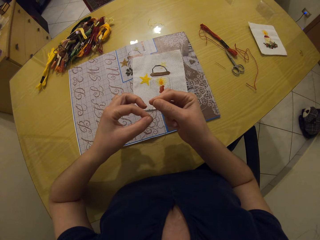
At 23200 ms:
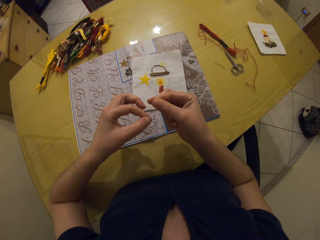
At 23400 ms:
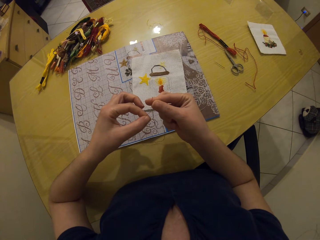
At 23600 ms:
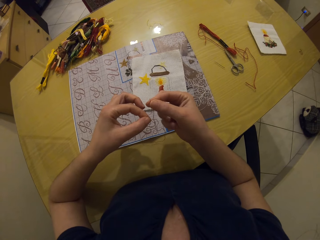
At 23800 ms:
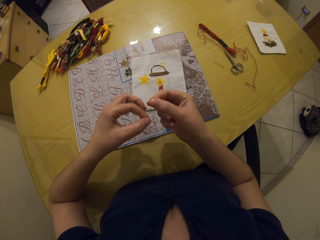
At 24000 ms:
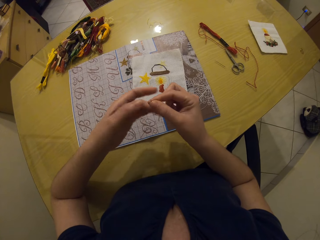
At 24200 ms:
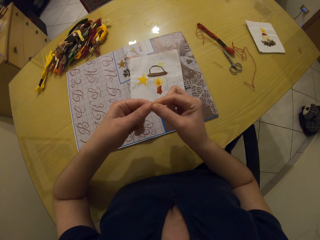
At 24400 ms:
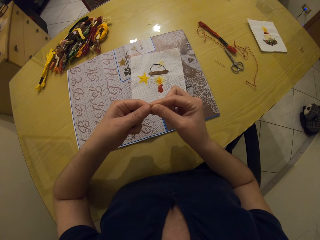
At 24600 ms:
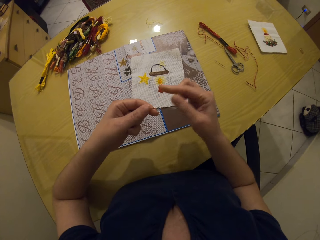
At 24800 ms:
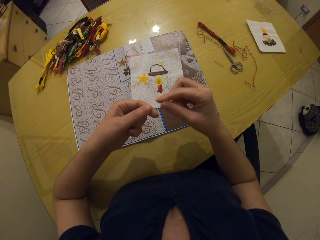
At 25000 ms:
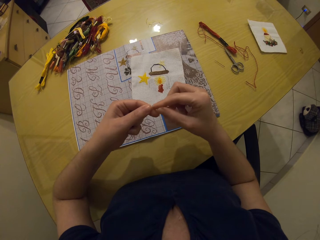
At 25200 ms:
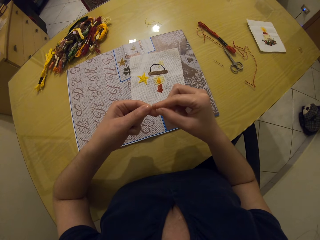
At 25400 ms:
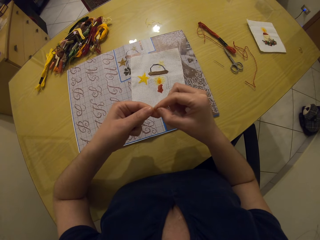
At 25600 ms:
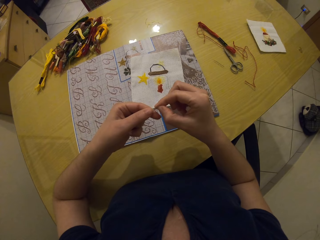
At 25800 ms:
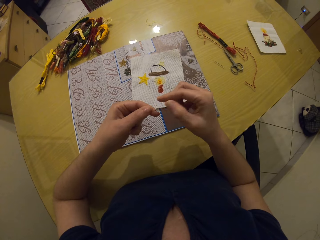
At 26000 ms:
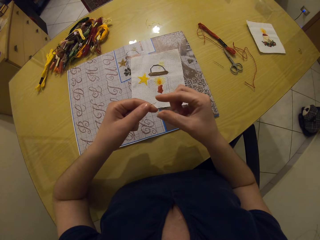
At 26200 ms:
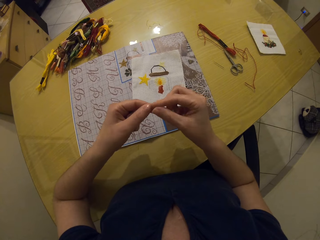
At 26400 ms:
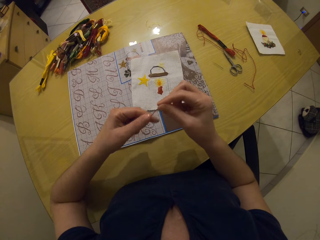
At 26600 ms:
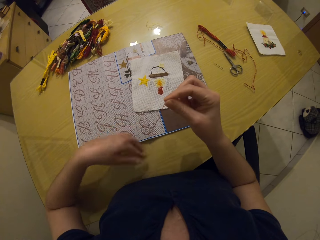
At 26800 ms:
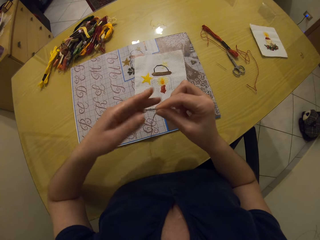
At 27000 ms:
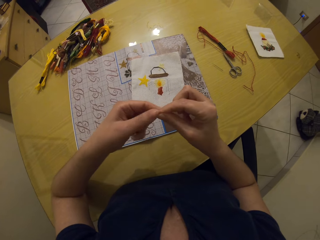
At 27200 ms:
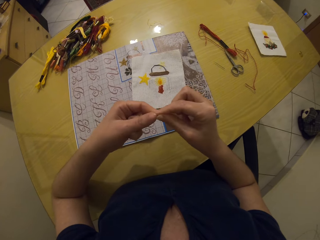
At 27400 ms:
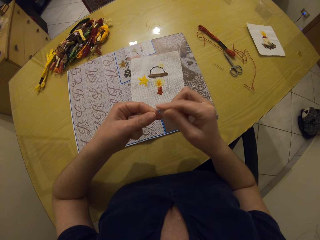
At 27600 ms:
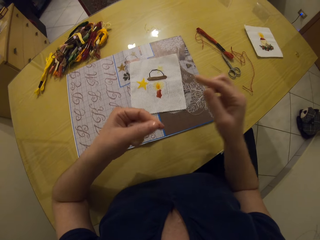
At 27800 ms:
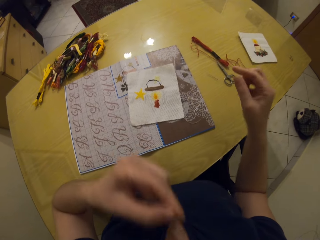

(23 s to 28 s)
The camera wearer touches the thread.

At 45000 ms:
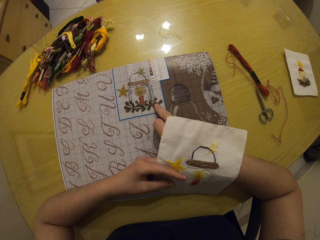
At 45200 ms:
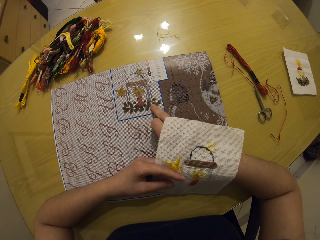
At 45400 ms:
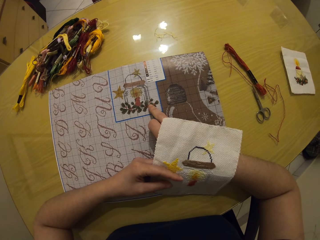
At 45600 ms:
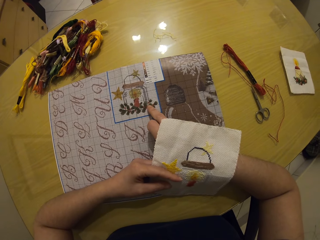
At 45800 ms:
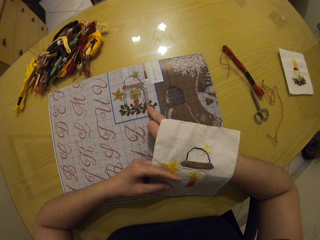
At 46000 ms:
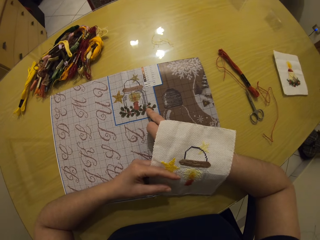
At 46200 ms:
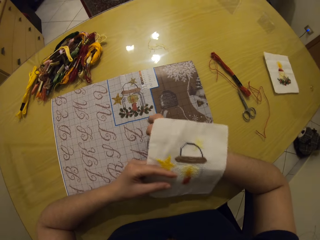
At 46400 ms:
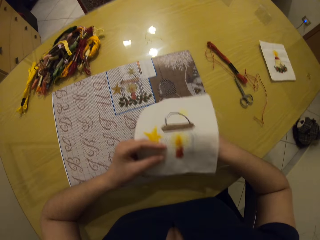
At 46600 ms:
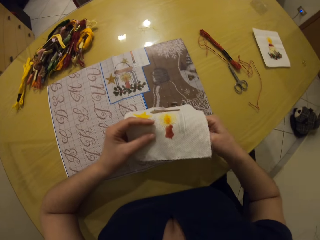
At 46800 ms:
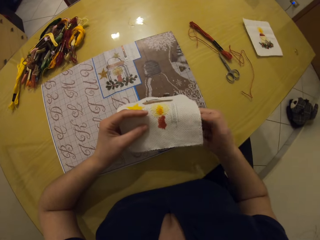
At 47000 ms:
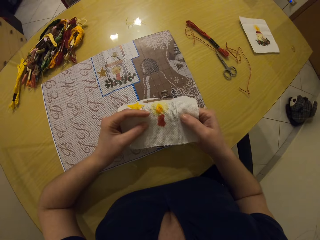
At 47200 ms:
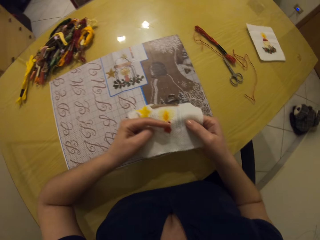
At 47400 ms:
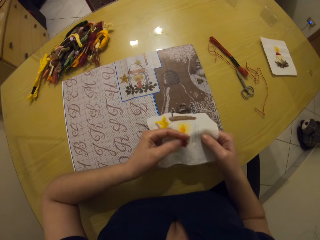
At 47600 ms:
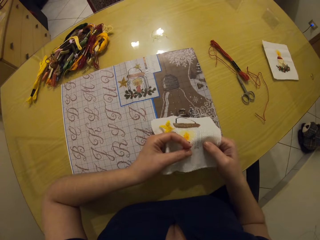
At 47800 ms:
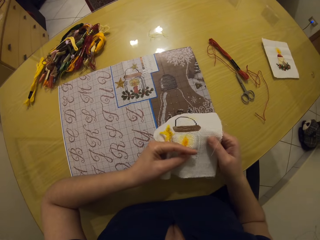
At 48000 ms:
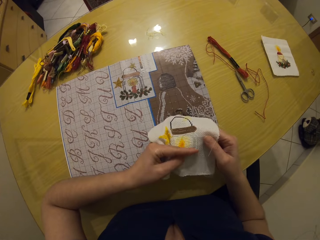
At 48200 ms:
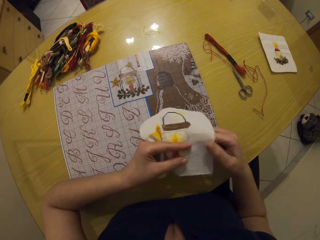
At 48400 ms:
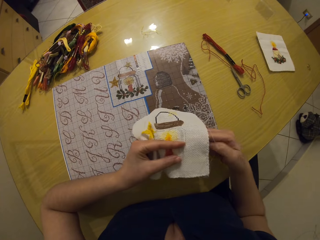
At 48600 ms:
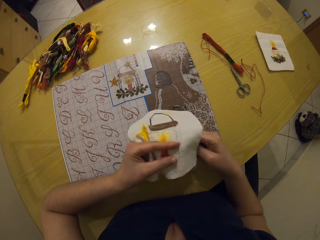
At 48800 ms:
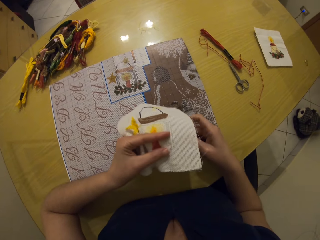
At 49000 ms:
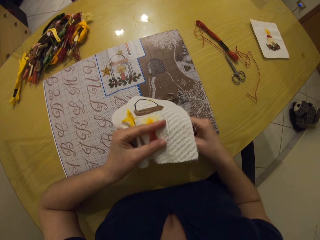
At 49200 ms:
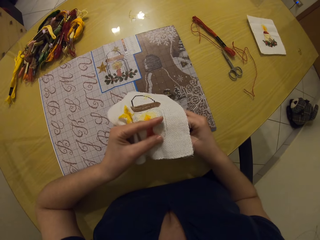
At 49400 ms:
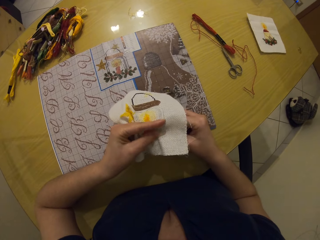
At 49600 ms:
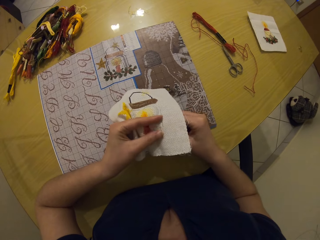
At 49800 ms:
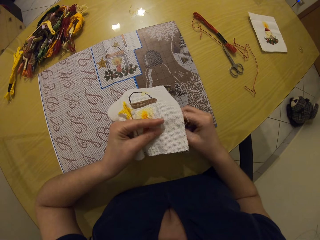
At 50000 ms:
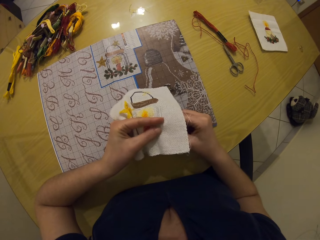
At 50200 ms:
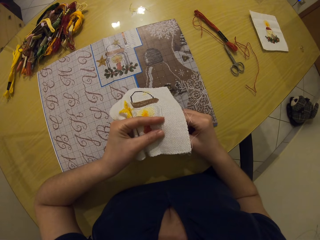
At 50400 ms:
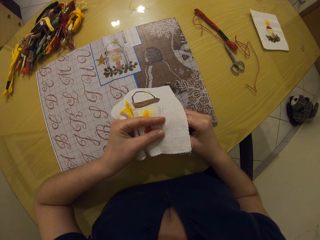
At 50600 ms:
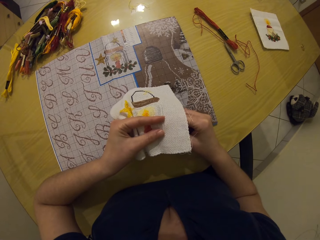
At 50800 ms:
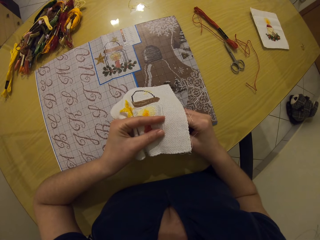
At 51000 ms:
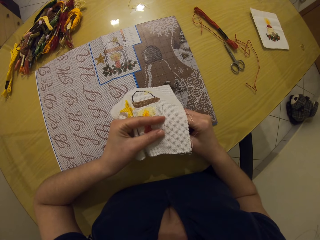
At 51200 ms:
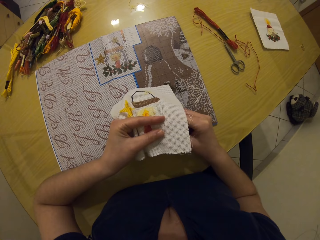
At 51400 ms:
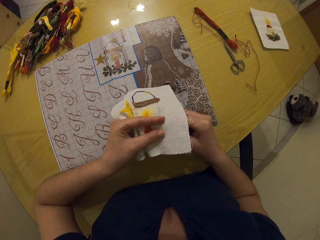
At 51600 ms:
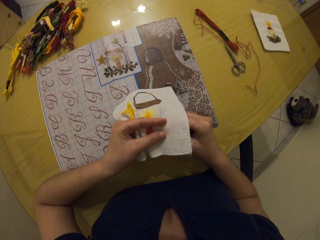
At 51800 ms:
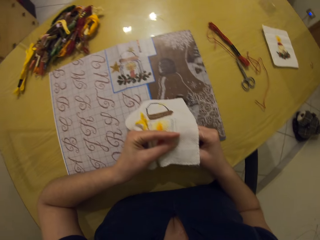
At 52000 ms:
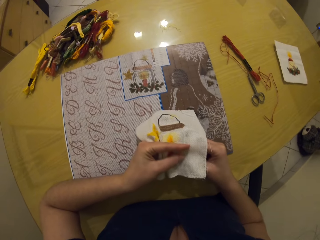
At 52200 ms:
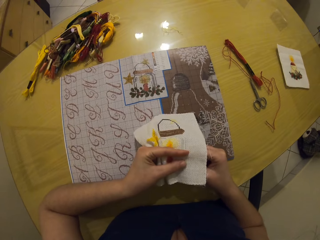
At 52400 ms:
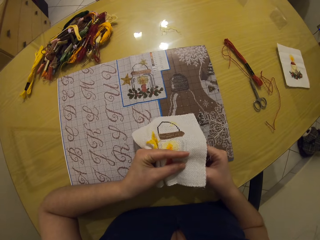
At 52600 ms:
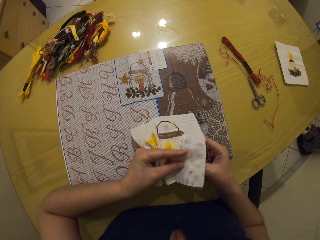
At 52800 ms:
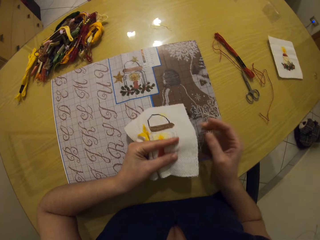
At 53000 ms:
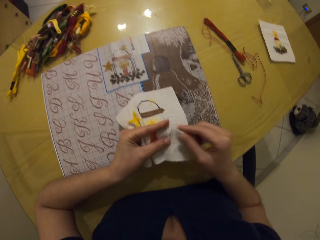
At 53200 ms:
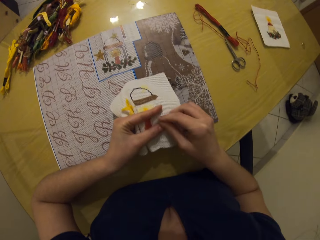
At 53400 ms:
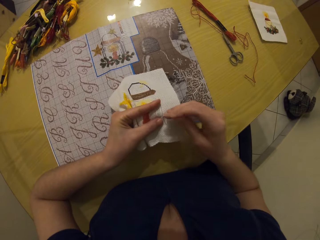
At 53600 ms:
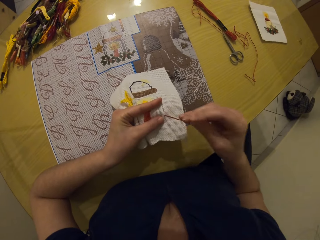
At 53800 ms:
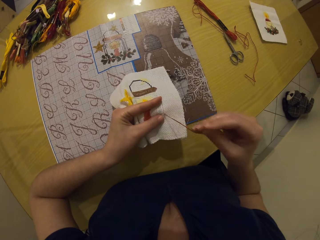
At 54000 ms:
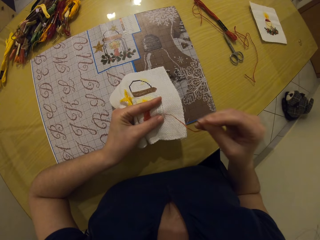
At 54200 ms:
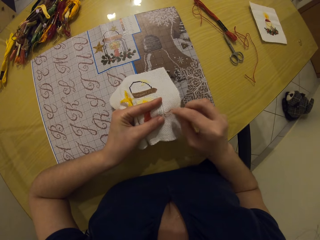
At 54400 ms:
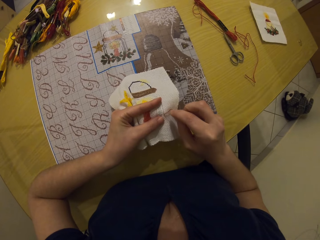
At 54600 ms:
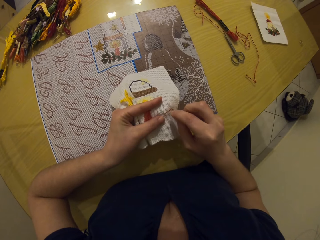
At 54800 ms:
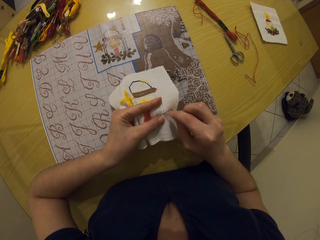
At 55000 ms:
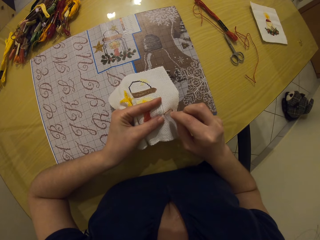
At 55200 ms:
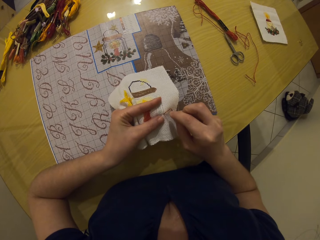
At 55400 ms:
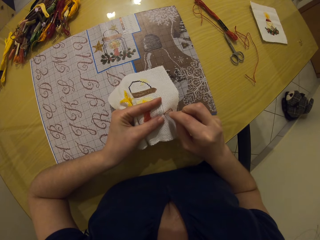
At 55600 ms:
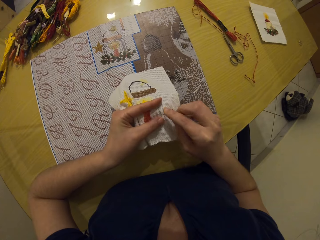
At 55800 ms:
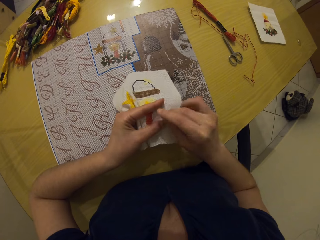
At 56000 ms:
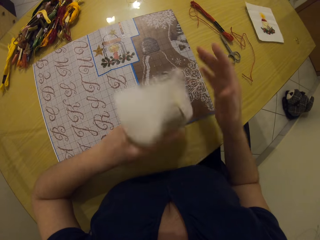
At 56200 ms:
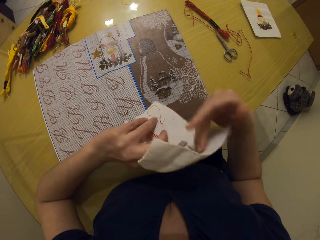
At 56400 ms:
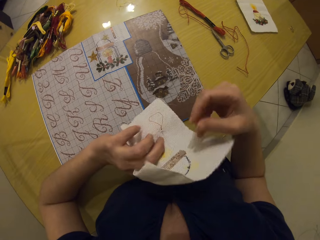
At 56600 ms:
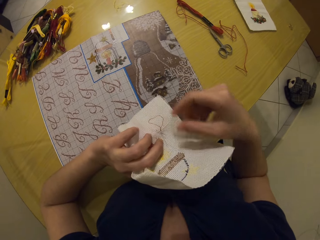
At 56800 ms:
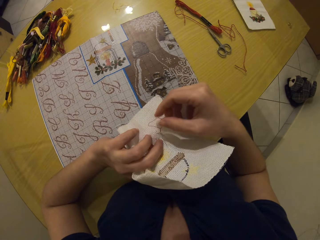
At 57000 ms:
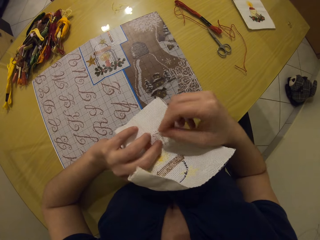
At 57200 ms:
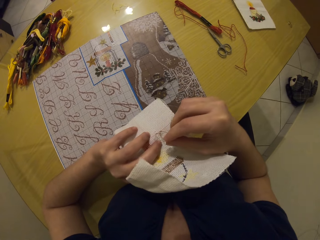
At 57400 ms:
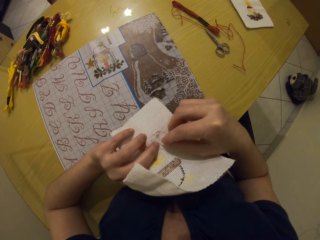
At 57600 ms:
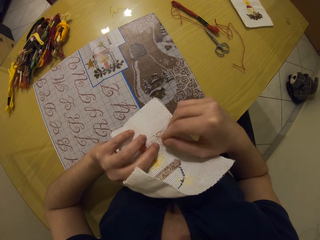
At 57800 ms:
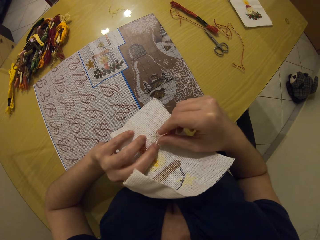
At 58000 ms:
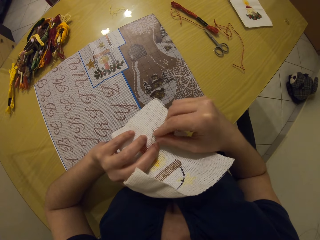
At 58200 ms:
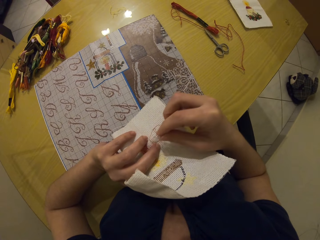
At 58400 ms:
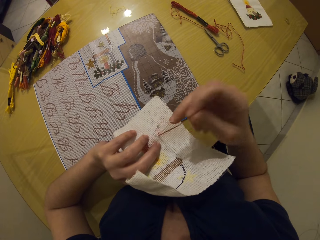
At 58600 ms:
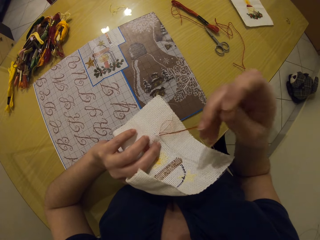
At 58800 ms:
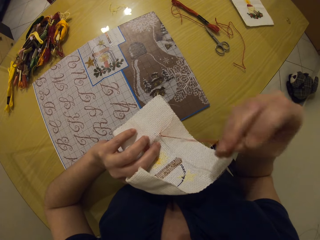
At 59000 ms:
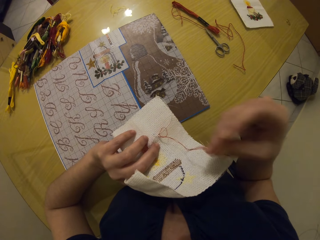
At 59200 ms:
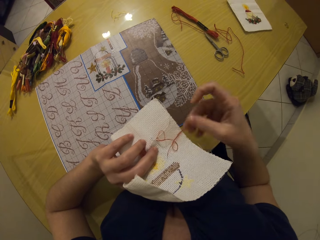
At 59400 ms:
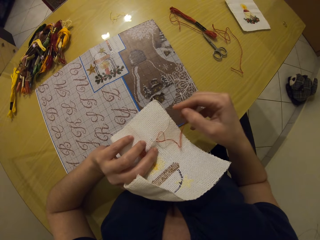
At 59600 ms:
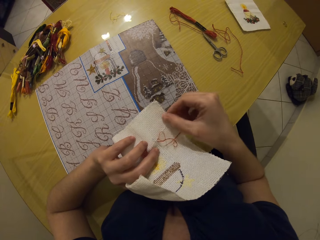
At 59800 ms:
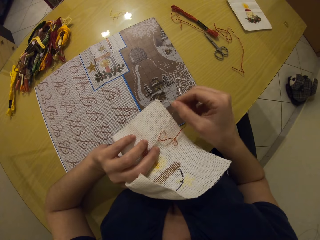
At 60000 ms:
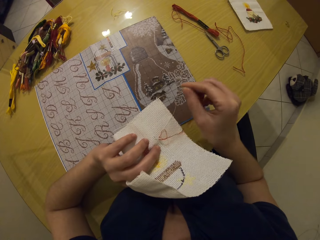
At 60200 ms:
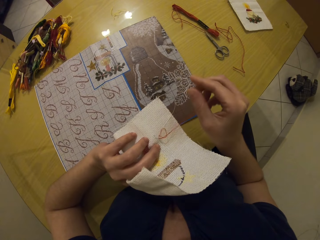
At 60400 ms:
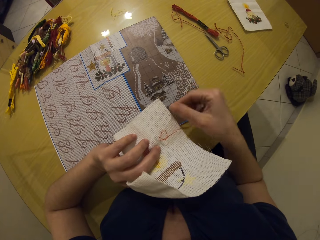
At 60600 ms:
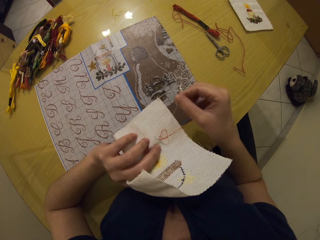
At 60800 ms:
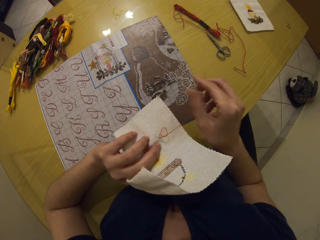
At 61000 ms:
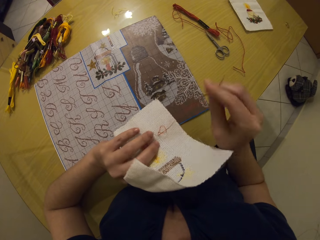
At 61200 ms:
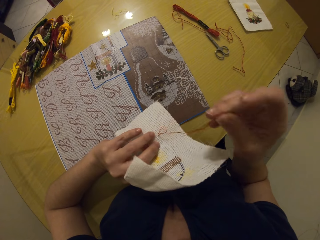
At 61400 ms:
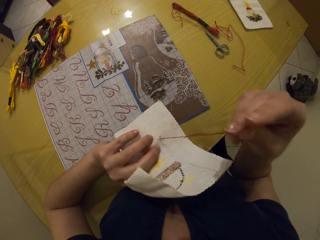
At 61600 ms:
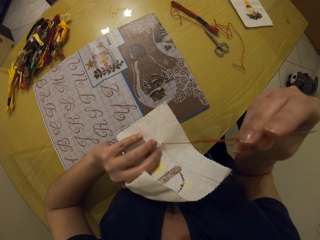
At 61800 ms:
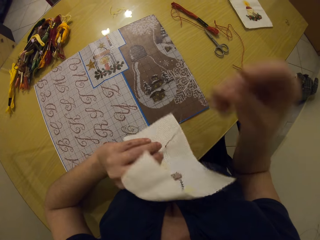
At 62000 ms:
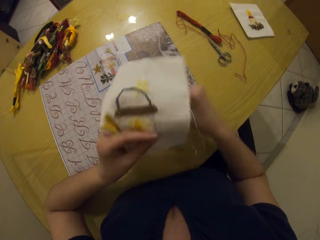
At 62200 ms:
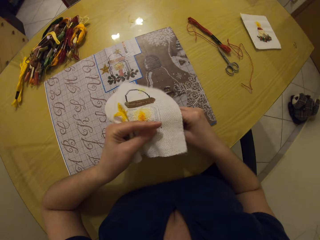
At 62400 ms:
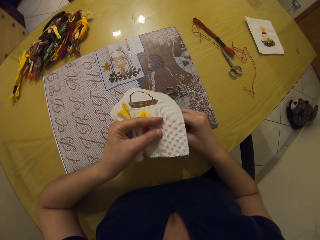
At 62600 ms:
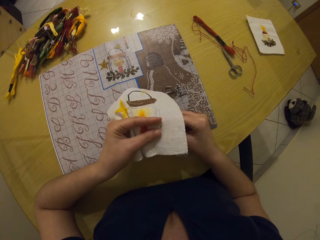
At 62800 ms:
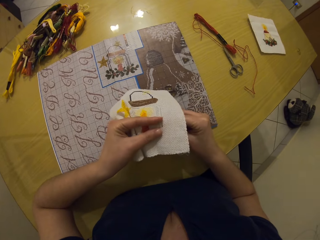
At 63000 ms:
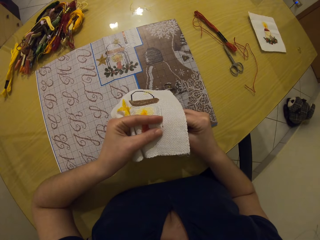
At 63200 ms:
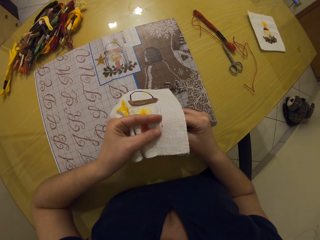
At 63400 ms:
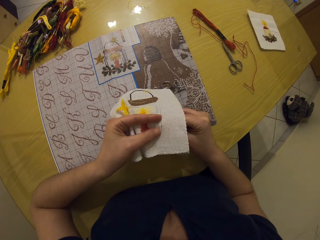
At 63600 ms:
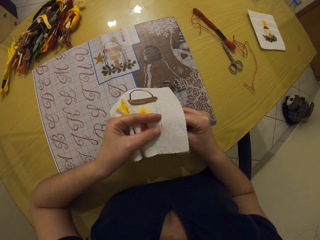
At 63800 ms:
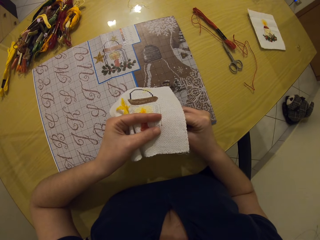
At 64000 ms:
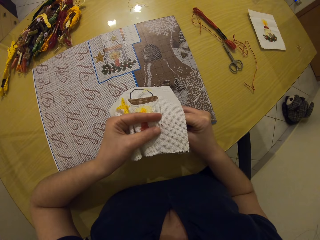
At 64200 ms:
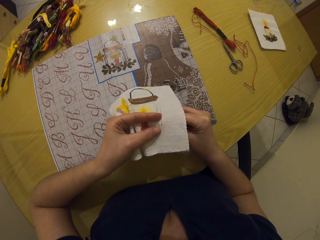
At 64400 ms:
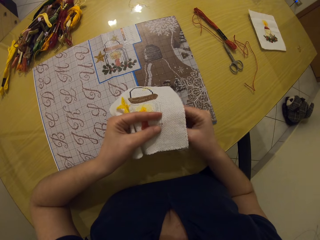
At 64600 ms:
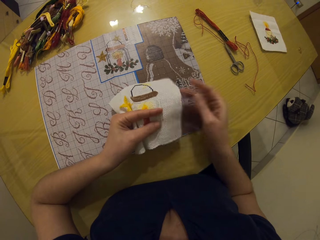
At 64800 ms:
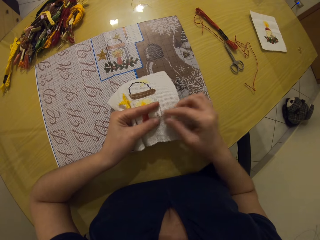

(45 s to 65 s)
The camera wearer holds the canvas with her right hand. She sews the canvas with the needle in her right hand. She turns the canvas around with her left hand. She sews the canvas with the needle in her right hand. She turns the canvas around with her left hand. She sews the canvas with the needle in her right hand.
